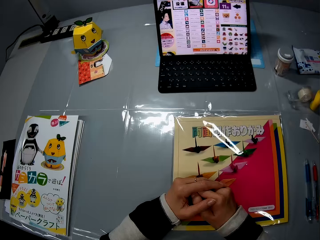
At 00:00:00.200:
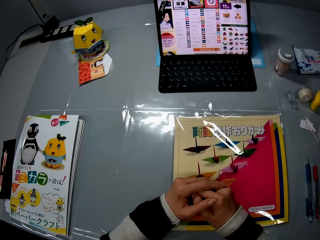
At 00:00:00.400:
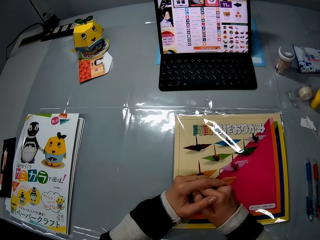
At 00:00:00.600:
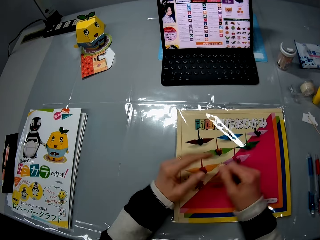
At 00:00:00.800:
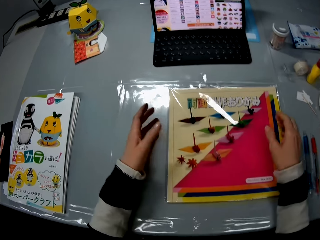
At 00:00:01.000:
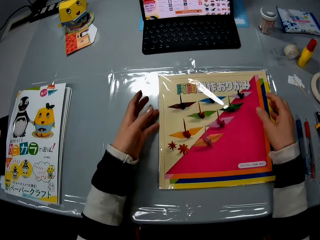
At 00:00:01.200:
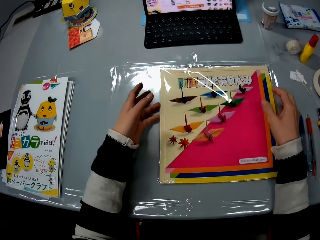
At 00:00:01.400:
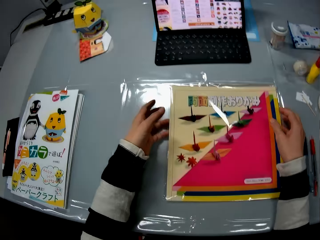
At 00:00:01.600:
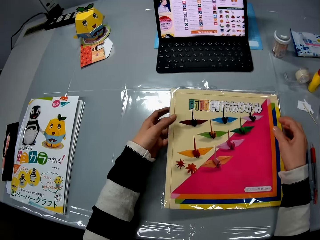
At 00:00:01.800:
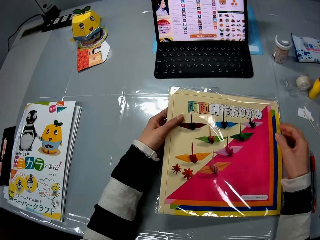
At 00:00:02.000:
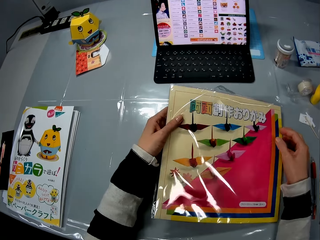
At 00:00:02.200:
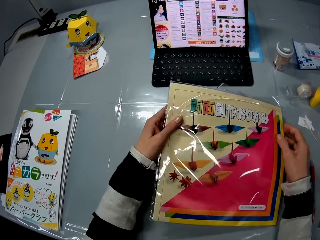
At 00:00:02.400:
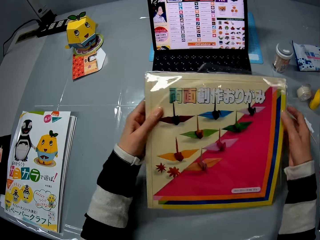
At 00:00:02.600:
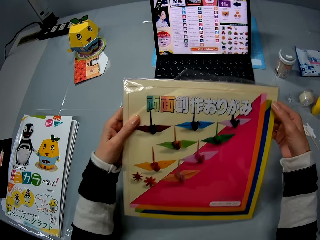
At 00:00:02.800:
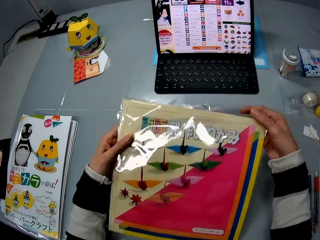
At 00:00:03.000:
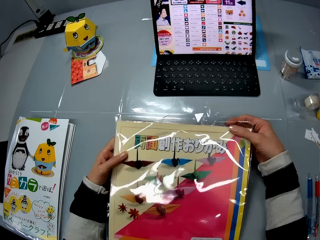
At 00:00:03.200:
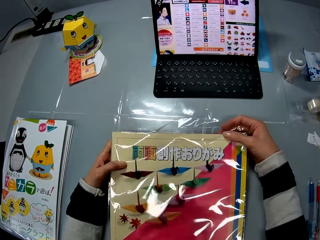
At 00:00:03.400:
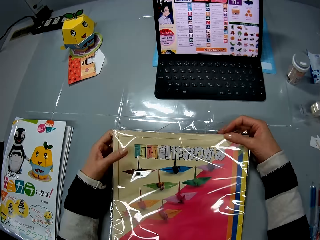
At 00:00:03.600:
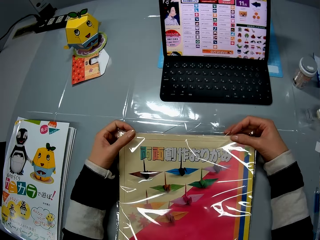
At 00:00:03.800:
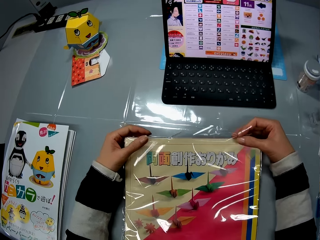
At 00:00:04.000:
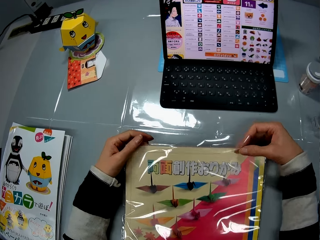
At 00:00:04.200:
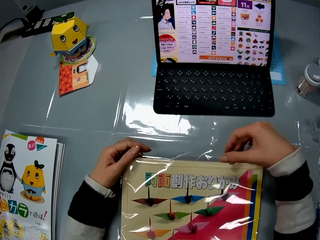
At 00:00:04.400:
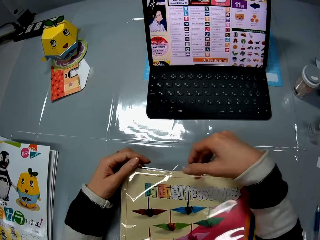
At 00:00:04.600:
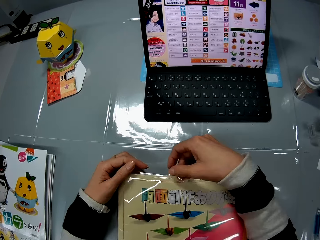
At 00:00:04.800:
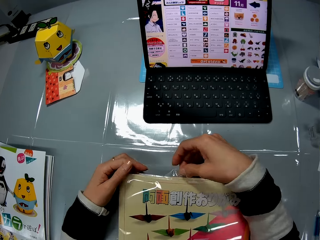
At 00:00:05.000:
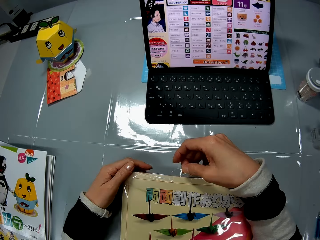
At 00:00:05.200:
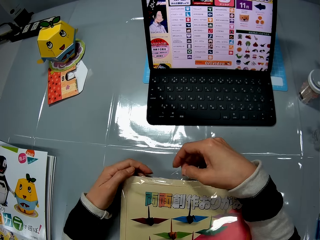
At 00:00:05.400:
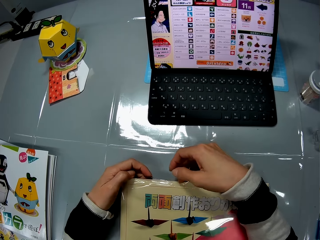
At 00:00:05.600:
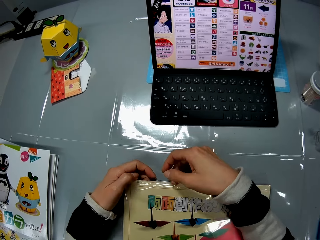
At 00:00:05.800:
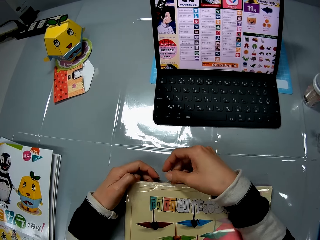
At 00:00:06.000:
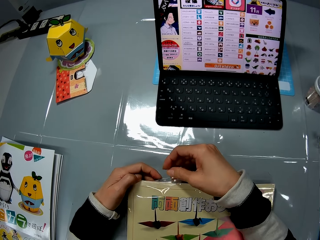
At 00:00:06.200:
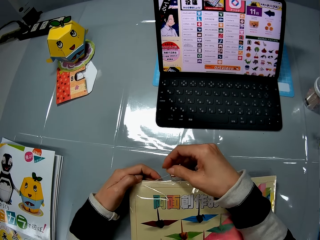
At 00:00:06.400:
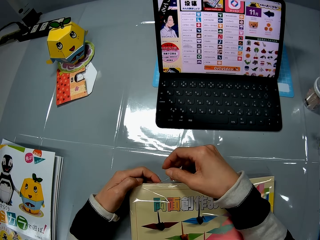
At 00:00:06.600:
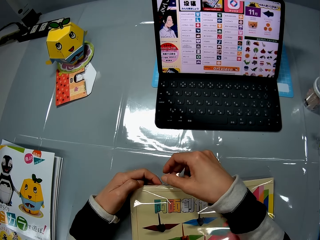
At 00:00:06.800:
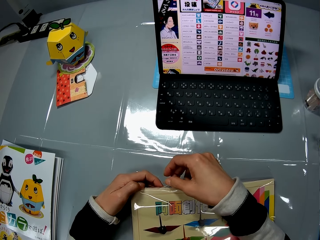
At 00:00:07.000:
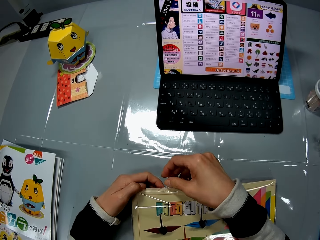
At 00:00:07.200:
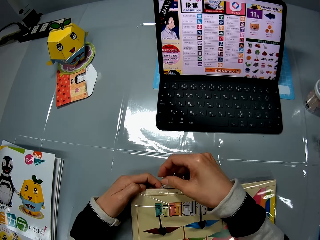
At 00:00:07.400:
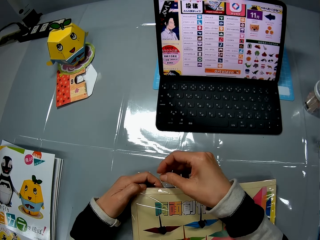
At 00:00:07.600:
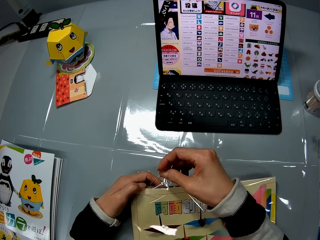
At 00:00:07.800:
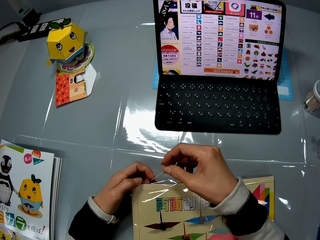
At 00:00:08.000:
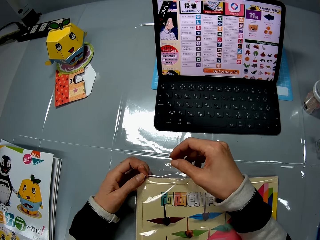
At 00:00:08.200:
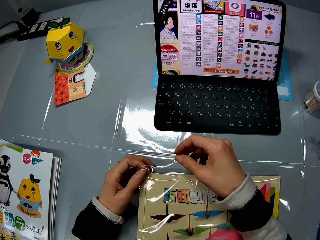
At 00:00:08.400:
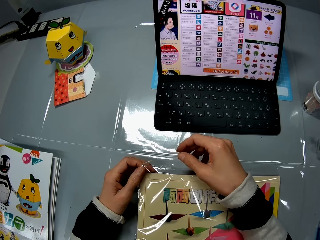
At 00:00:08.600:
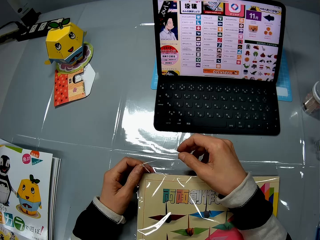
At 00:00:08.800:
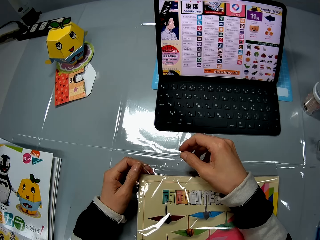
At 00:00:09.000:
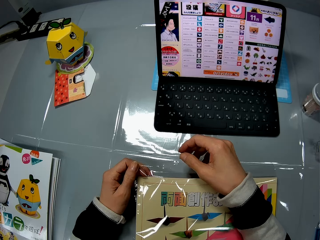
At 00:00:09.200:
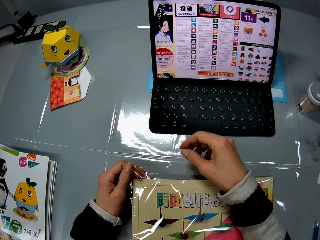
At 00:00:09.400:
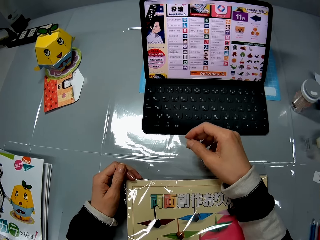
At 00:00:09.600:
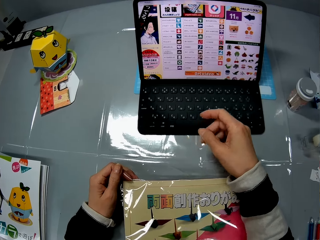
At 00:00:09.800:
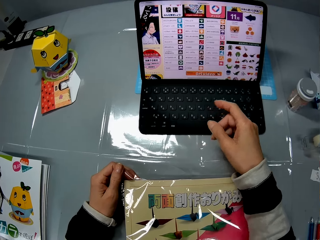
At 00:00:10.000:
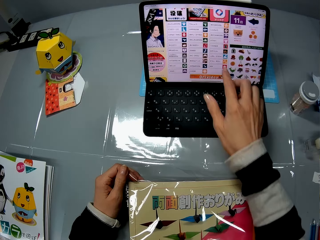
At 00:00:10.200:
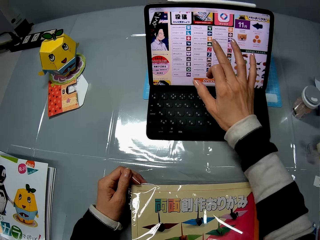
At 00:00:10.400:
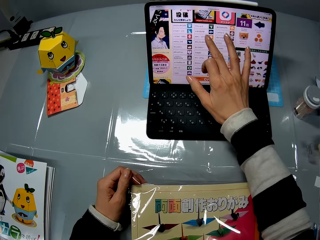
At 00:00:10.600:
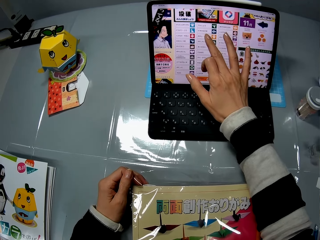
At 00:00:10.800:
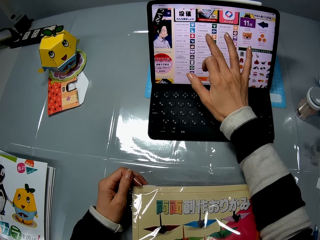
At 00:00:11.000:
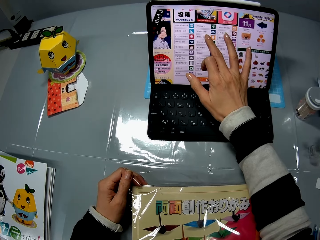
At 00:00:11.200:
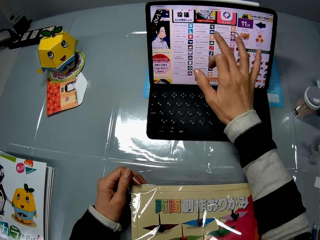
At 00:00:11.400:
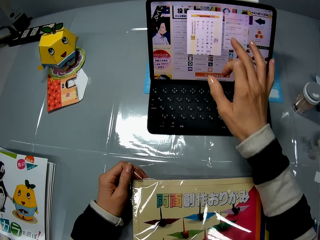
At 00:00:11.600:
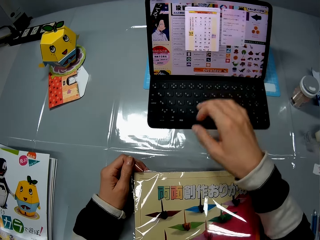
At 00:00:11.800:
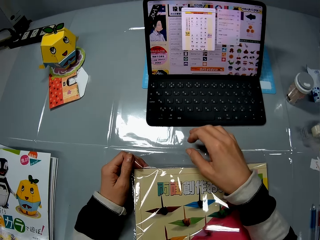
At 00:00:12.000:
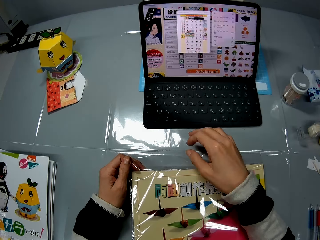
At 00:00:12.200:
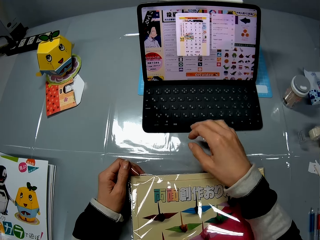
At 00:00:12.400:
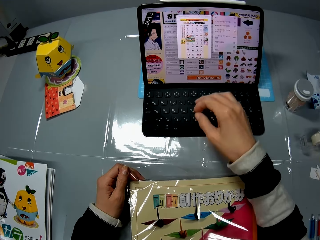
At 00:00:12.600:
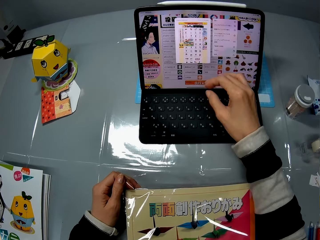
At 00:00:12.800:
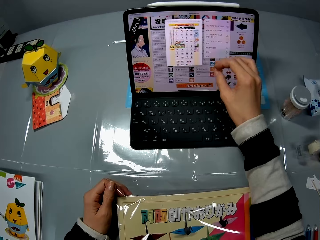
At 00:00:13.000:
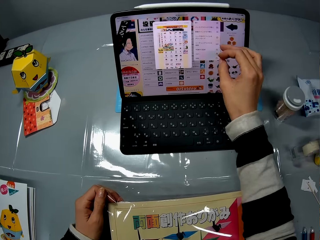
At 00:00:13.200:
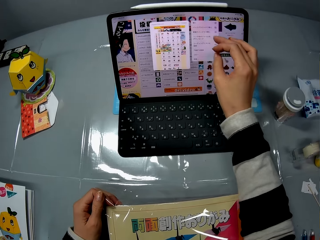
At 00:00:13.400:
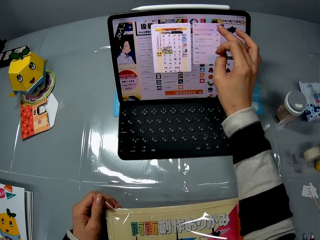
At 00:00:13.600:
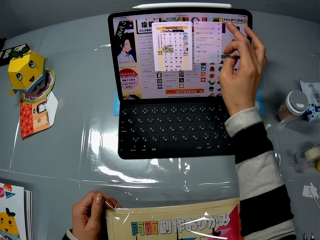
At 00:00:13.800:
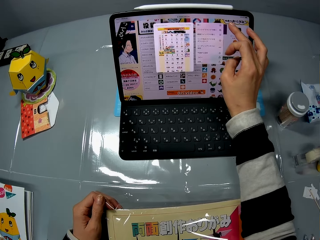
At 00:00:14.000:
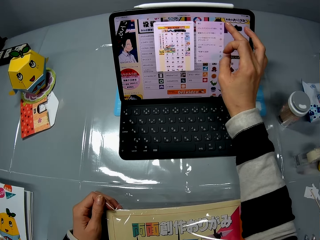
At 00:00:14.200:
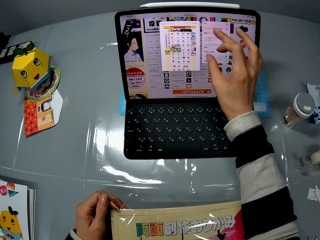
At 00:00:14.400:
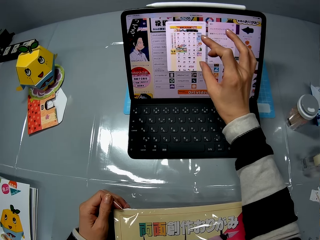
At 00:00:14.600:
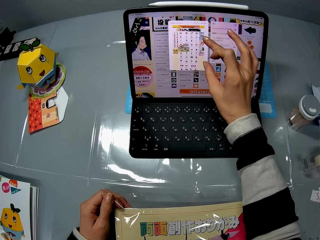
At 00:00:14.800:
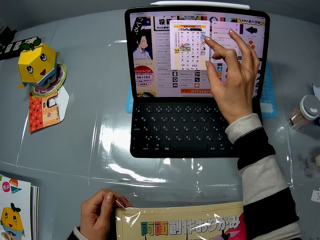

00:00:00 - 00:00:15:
The camera wearer places her hands on a pack of sheets on the table. She stares at a laptop screen on the table. She picks up the pack of sheets from the table with both her hands. She opens the pack of sheets. She operates the laptop on the table with her right hand. She touches the touchscreen laptop.

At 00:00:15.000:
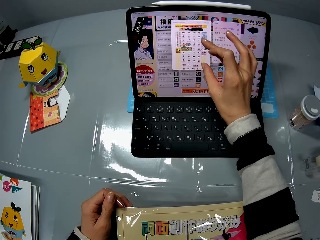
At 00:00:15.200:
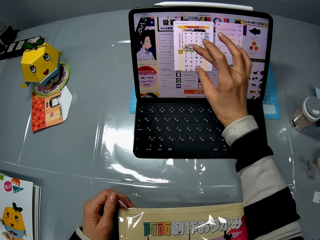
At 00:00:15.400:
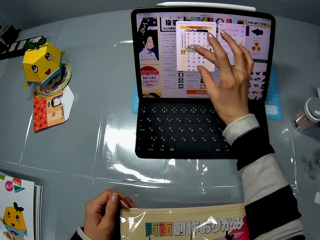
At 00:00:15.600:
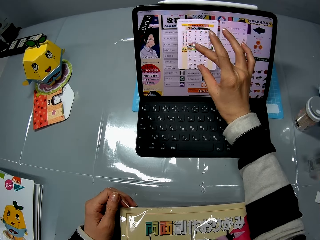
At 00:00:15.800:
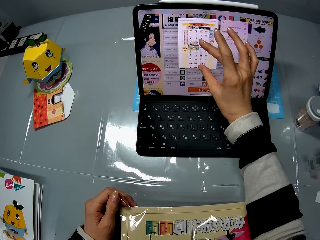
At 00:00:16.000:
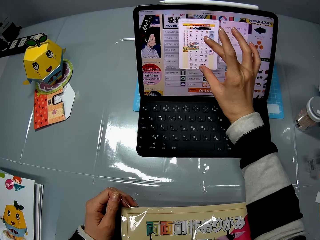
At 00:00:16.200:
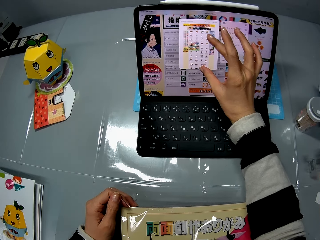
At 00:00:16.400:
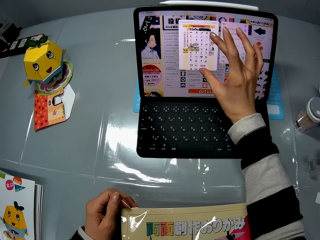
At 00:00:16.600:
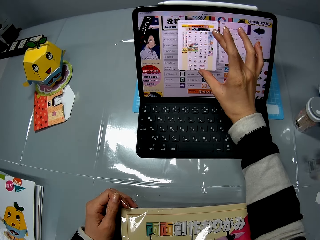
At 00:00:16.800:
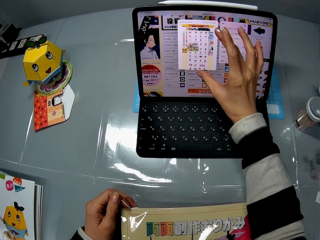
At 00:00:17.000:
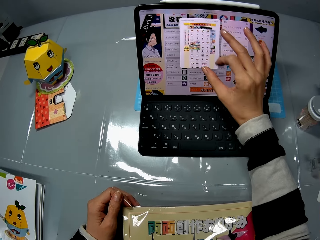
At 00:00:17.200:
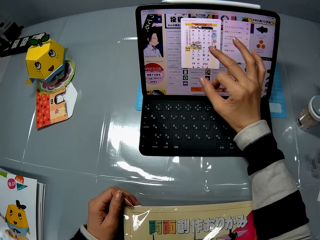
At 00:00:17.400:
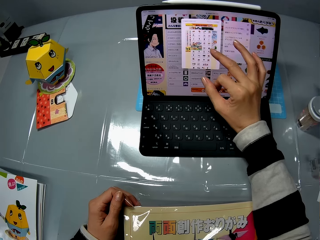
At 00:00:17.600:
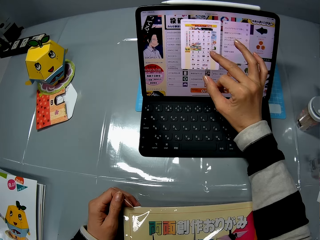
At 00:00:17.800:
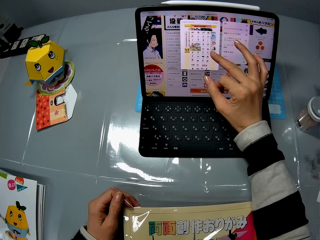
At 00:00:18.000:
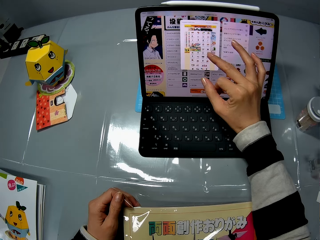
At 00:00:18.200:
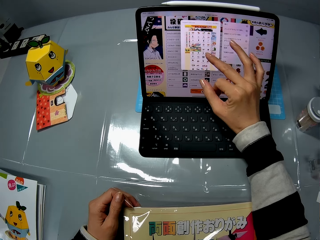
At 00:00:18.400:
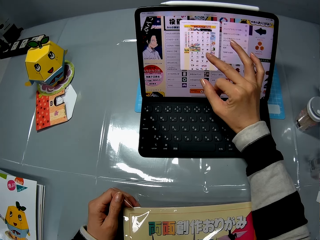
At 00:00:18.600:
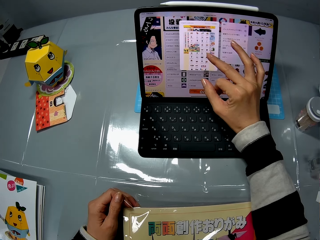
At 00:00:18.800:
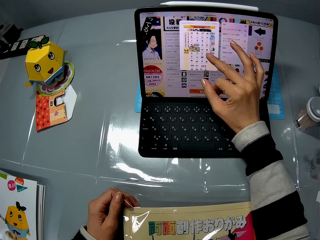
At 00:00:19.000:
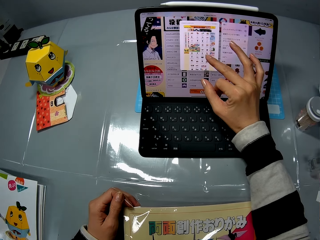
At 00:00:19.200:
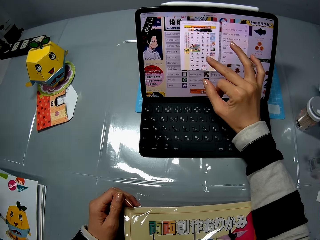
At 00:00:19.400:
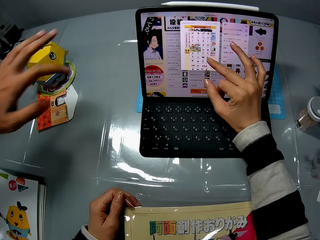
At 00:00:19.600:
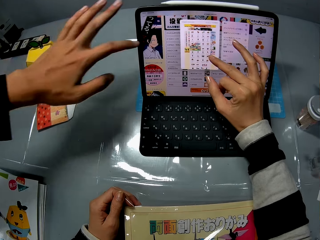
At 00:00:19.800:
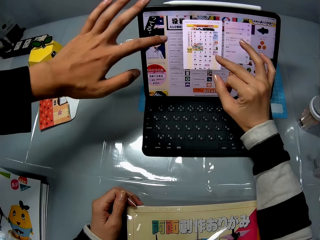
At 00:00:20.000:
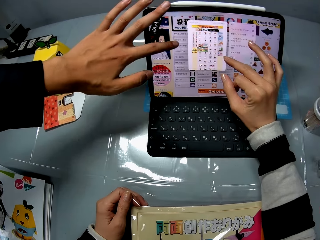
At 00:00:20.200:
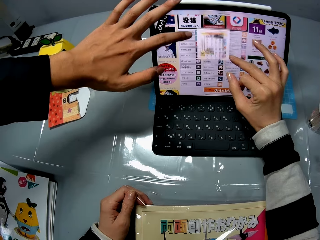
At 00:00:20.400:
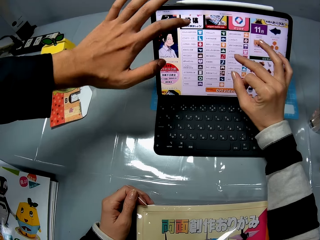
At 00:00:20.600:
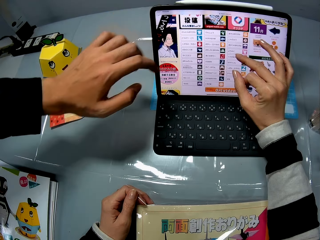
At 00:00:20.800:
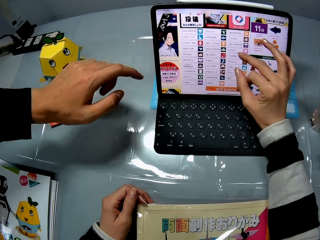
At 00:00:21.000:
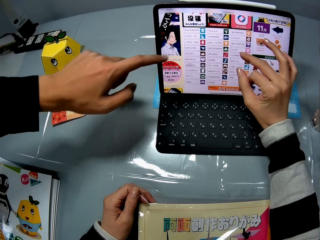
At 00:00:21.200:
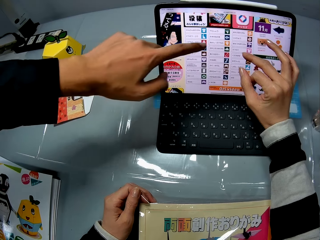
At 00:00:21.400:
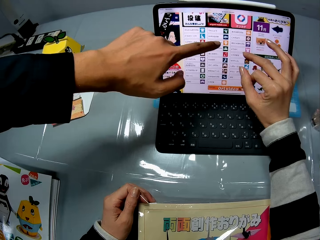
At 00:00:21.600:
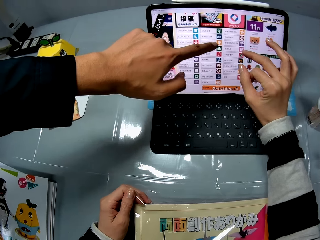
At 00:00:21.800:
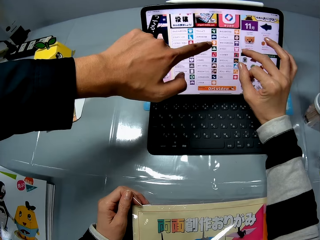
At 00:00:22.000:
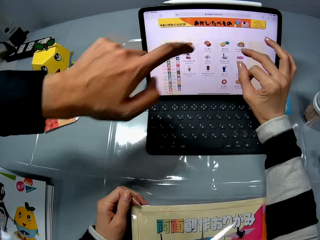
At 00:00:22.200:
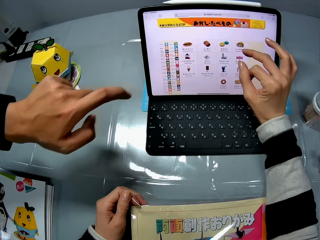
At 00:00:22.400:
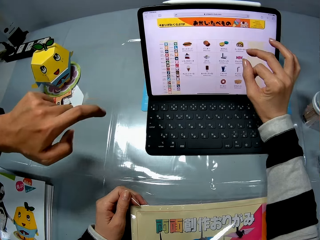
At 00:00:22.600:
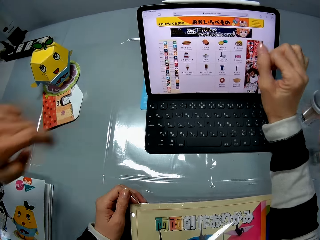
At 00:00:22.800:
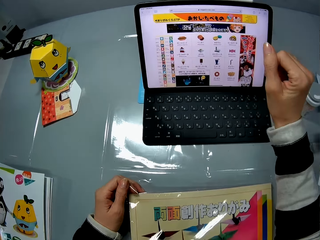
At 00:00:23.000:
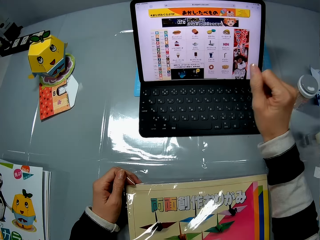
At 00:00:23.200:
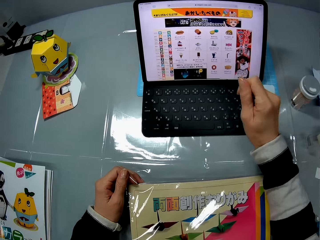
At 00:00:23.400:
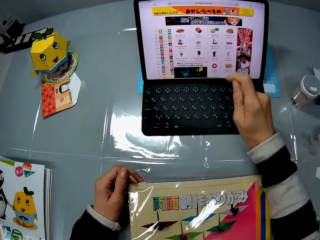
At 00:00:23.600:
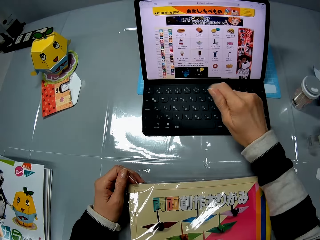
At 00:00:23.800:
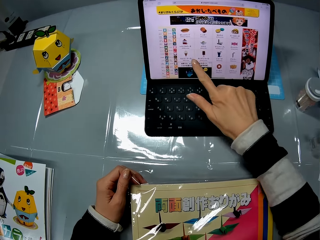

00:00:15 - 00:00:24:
A man touches the touchscreen laptop. The man operates the laptop on the table with his left hand.
